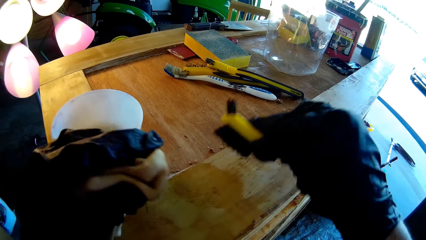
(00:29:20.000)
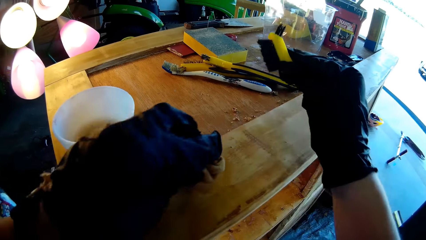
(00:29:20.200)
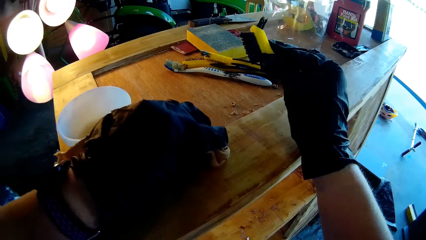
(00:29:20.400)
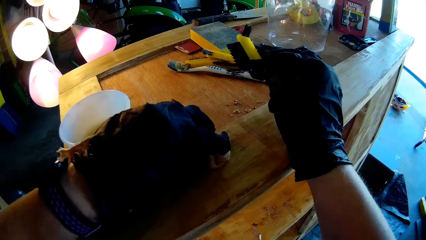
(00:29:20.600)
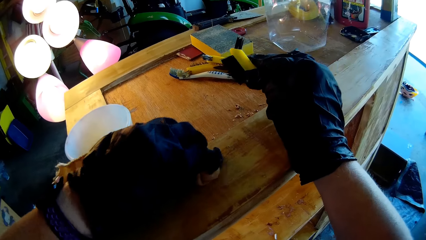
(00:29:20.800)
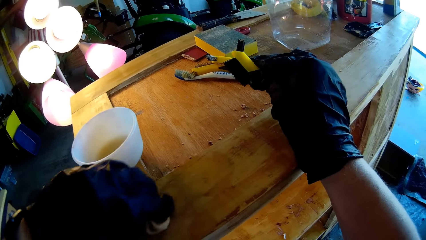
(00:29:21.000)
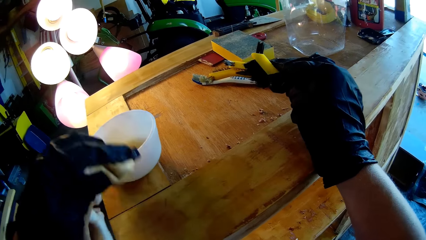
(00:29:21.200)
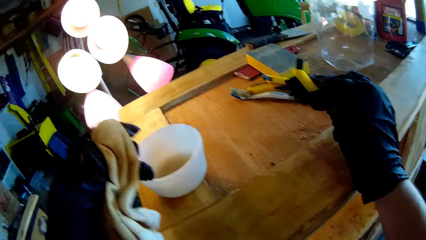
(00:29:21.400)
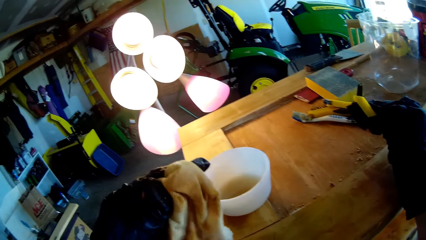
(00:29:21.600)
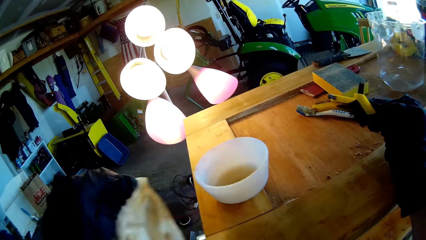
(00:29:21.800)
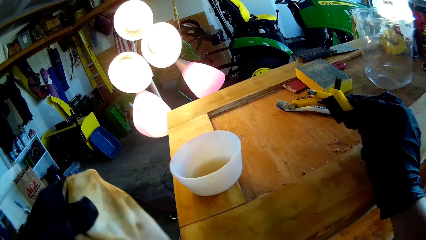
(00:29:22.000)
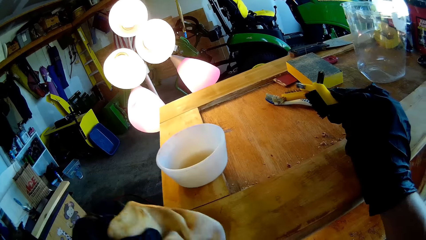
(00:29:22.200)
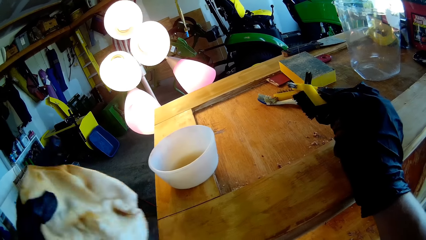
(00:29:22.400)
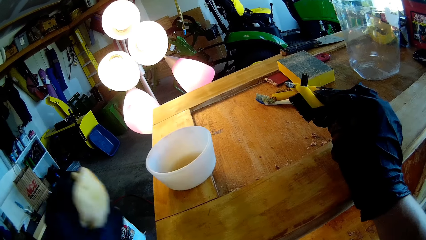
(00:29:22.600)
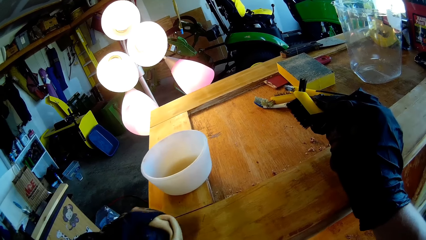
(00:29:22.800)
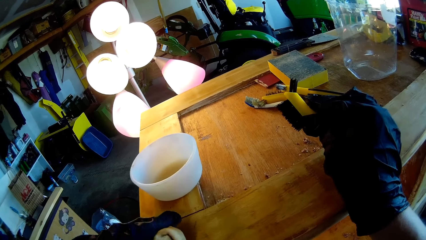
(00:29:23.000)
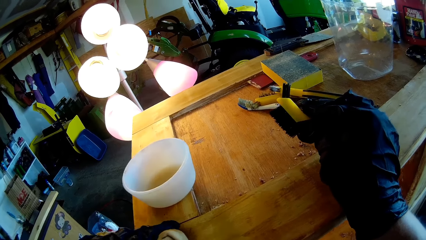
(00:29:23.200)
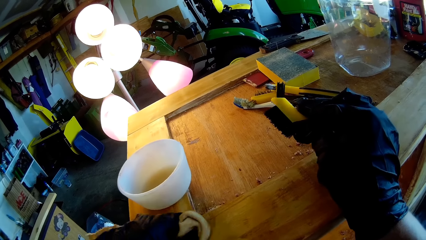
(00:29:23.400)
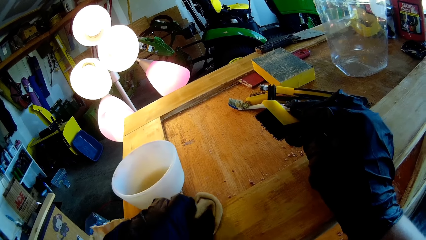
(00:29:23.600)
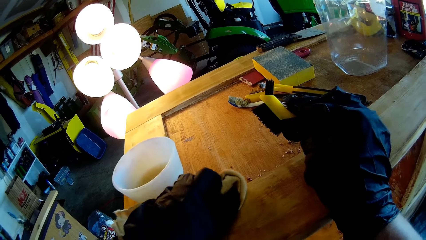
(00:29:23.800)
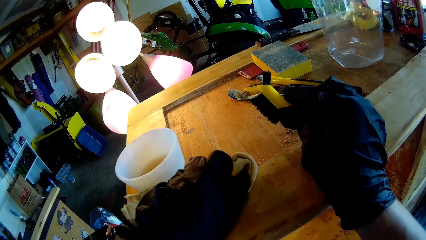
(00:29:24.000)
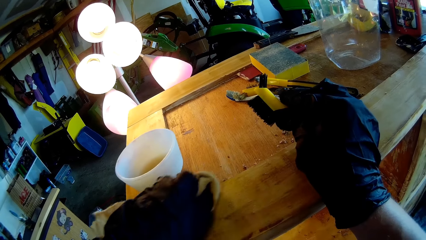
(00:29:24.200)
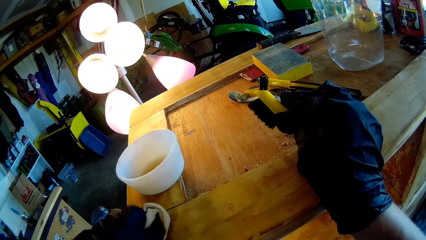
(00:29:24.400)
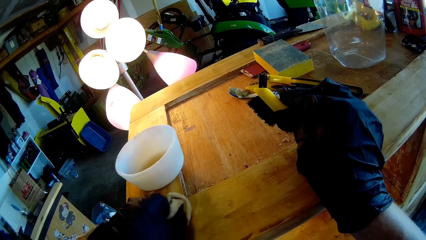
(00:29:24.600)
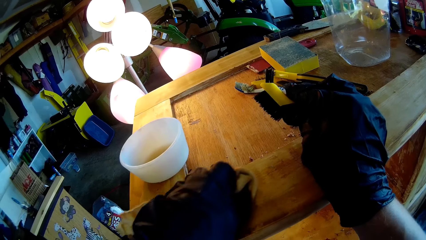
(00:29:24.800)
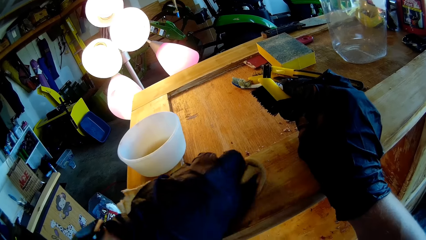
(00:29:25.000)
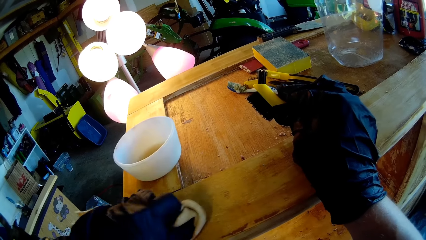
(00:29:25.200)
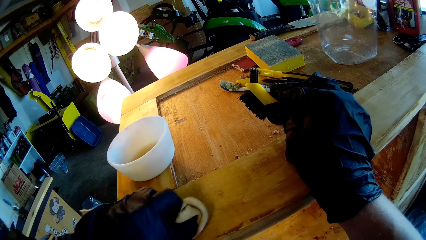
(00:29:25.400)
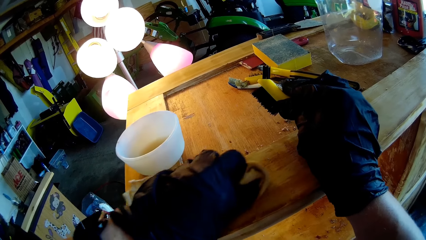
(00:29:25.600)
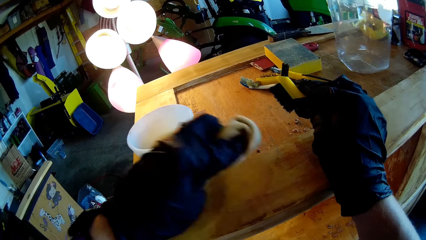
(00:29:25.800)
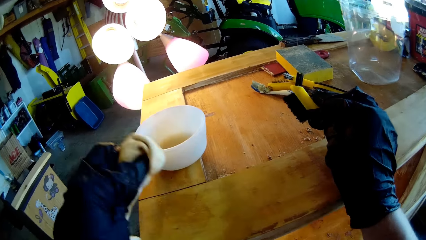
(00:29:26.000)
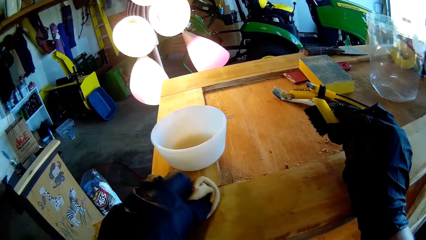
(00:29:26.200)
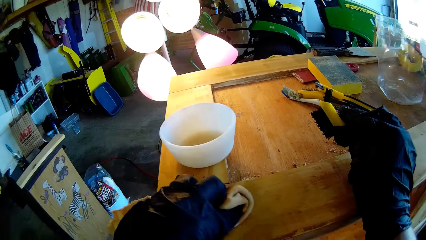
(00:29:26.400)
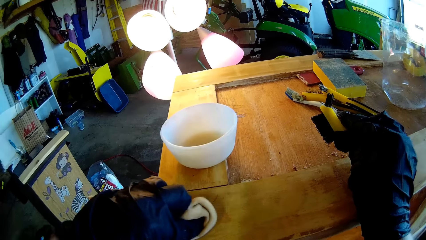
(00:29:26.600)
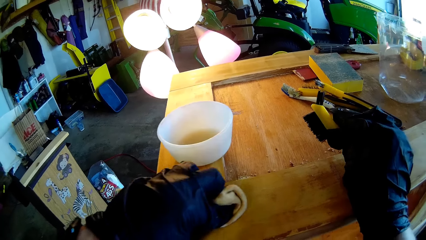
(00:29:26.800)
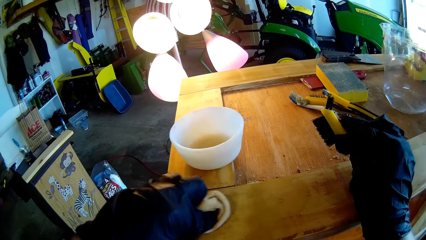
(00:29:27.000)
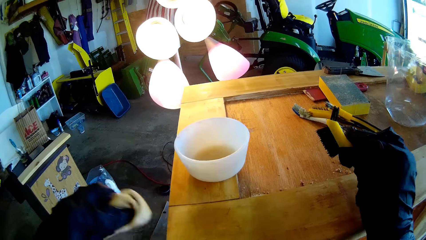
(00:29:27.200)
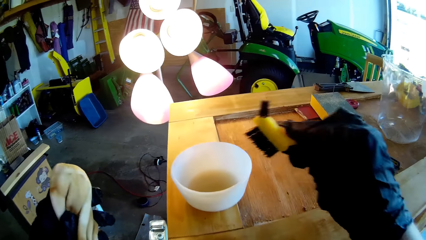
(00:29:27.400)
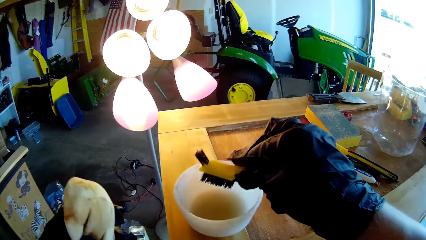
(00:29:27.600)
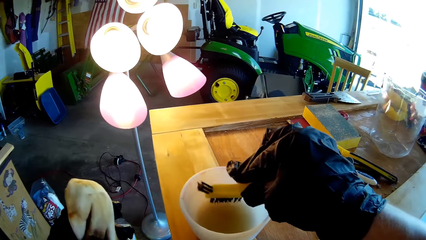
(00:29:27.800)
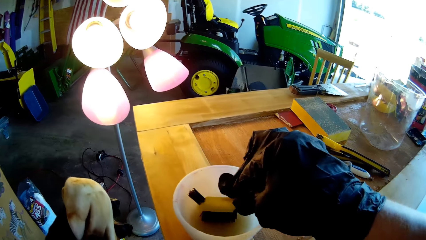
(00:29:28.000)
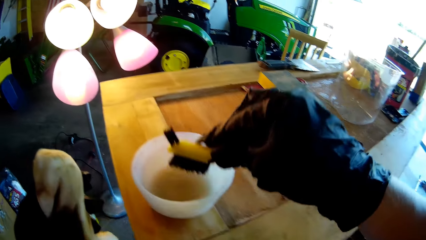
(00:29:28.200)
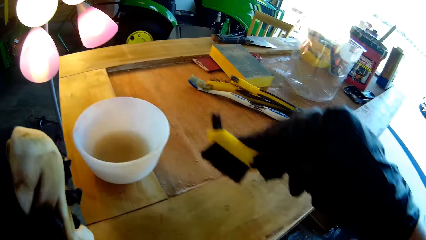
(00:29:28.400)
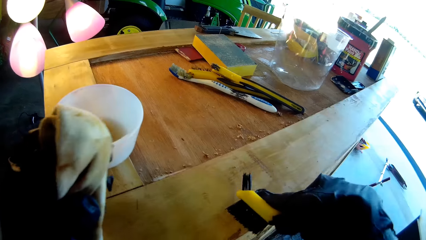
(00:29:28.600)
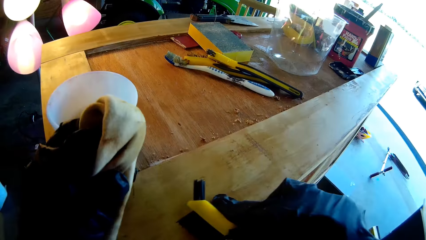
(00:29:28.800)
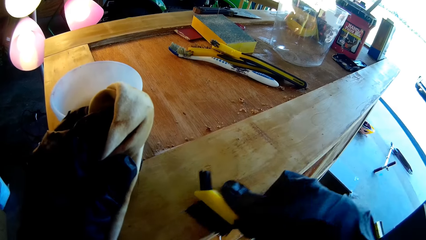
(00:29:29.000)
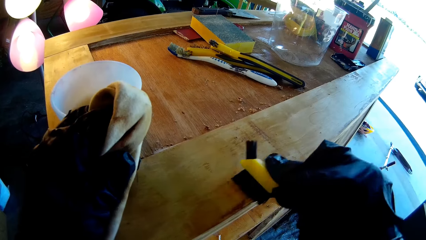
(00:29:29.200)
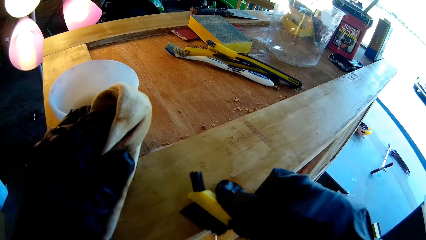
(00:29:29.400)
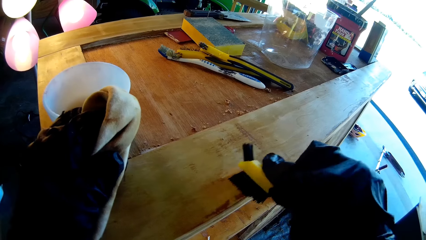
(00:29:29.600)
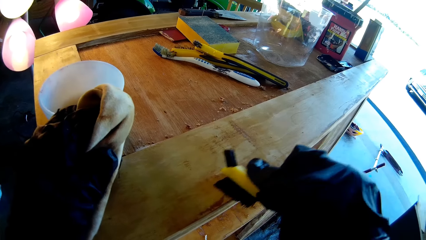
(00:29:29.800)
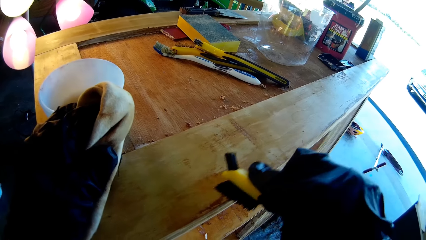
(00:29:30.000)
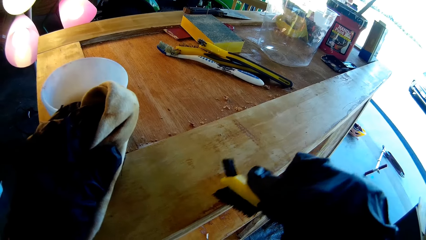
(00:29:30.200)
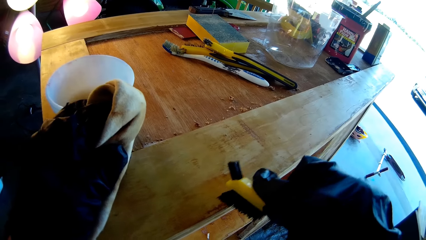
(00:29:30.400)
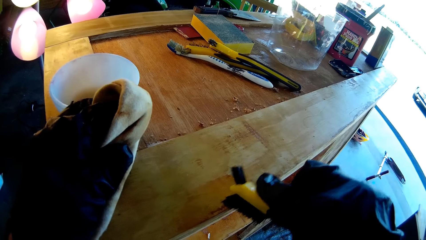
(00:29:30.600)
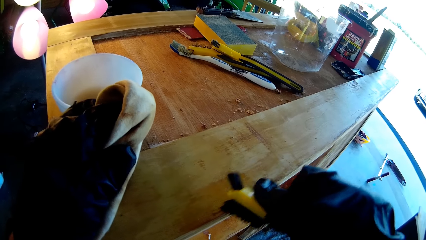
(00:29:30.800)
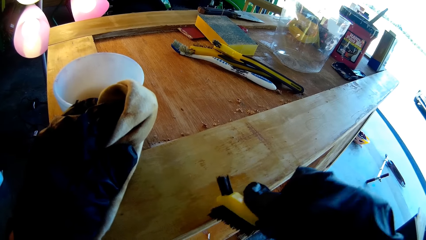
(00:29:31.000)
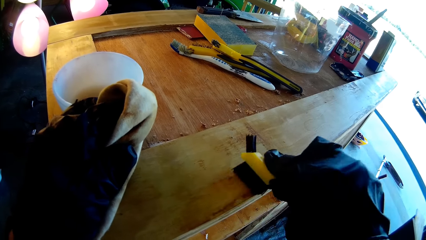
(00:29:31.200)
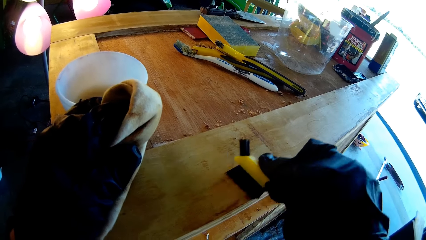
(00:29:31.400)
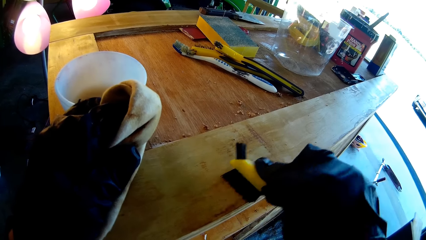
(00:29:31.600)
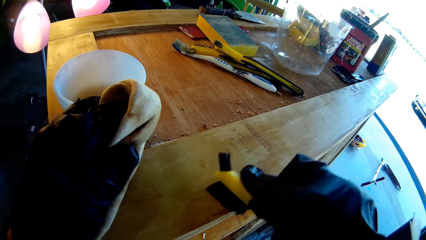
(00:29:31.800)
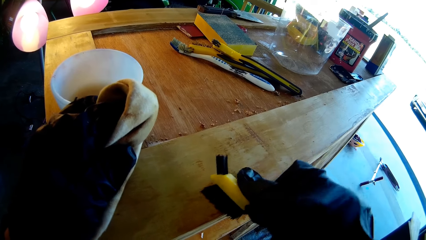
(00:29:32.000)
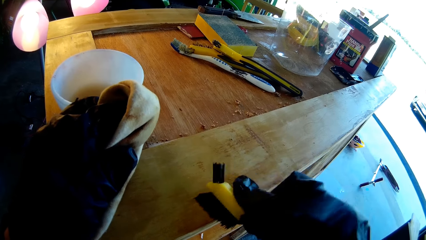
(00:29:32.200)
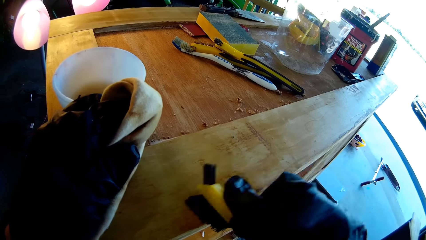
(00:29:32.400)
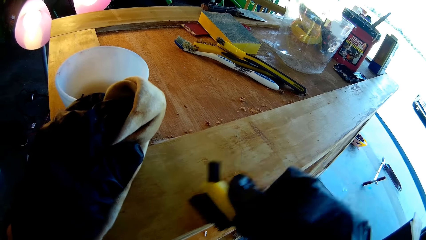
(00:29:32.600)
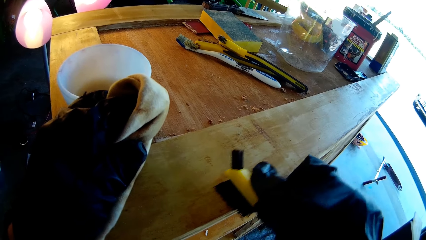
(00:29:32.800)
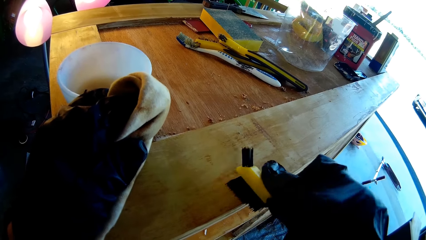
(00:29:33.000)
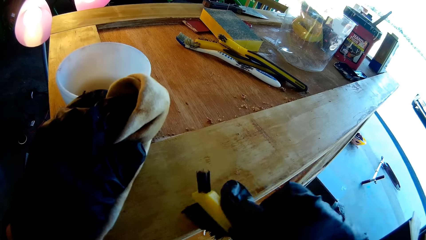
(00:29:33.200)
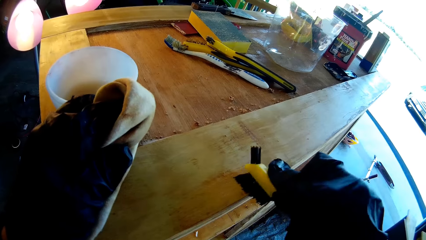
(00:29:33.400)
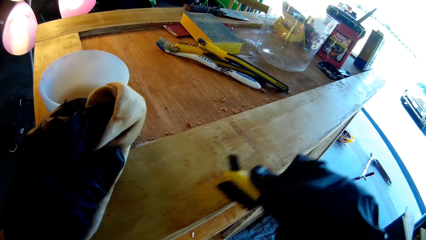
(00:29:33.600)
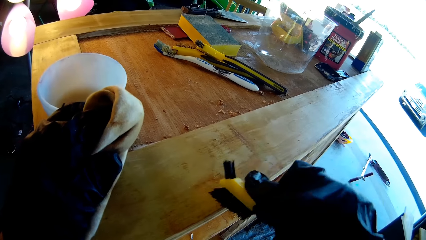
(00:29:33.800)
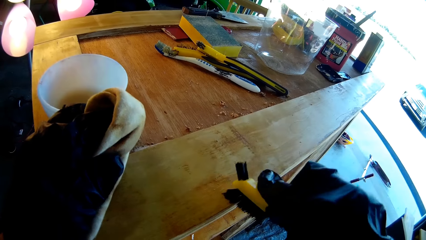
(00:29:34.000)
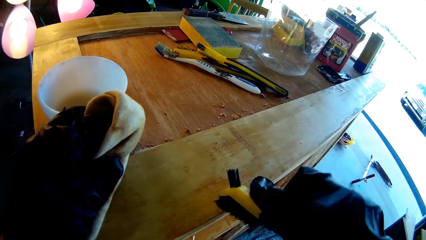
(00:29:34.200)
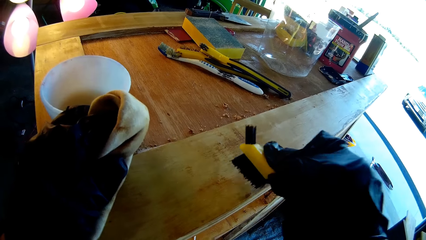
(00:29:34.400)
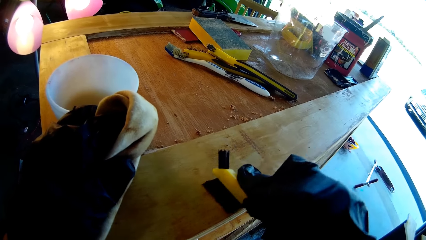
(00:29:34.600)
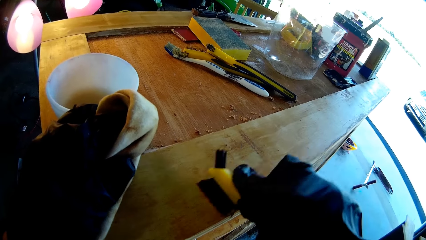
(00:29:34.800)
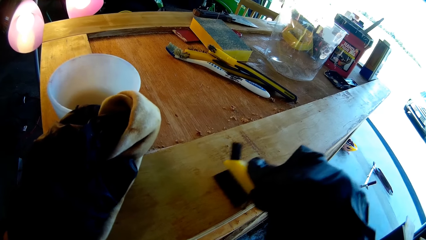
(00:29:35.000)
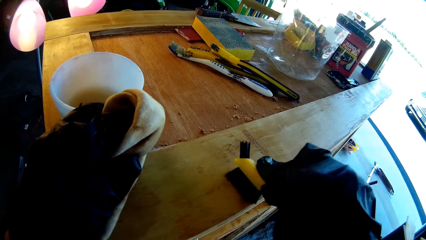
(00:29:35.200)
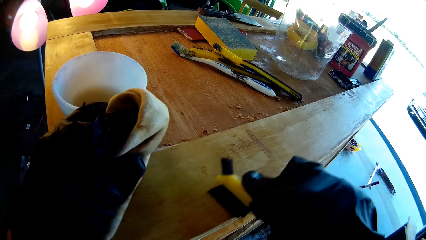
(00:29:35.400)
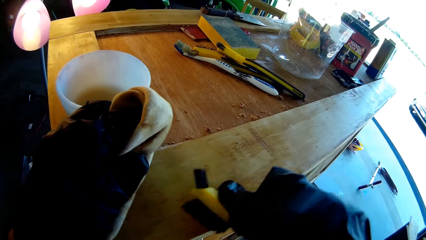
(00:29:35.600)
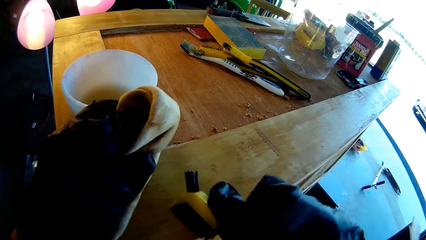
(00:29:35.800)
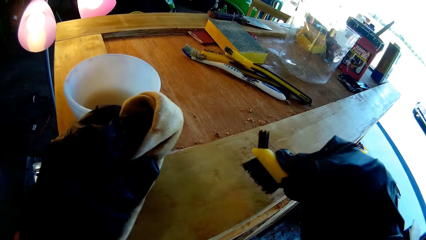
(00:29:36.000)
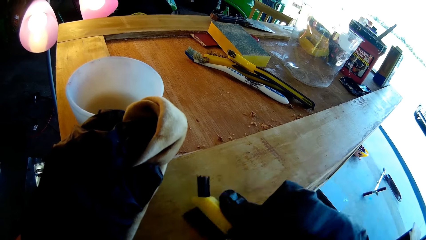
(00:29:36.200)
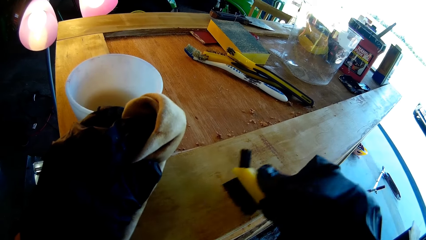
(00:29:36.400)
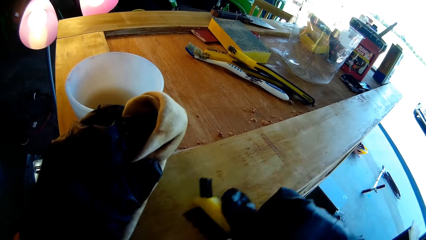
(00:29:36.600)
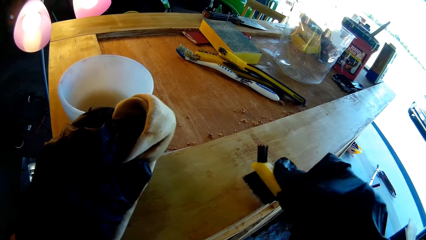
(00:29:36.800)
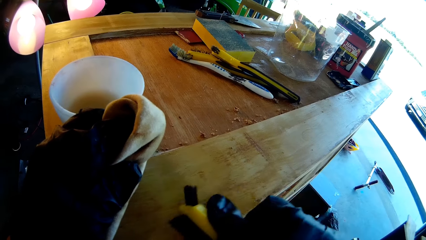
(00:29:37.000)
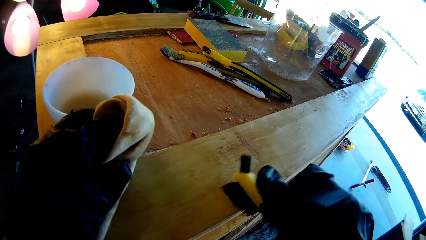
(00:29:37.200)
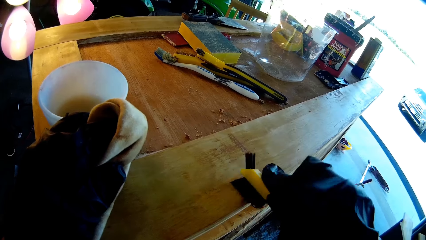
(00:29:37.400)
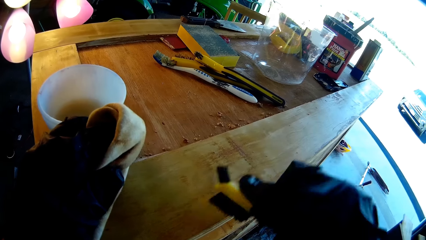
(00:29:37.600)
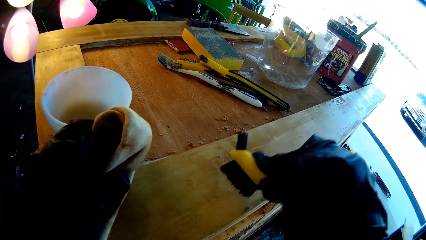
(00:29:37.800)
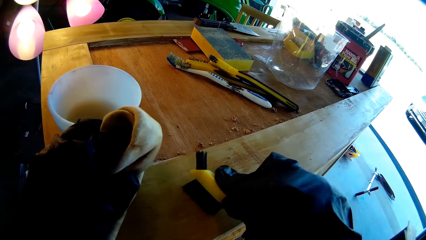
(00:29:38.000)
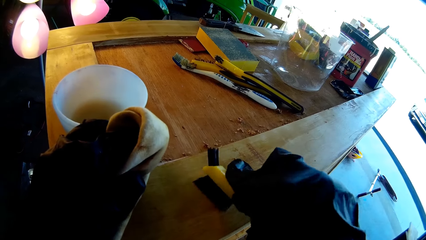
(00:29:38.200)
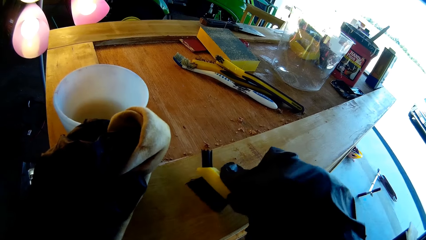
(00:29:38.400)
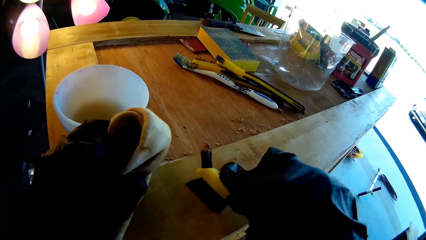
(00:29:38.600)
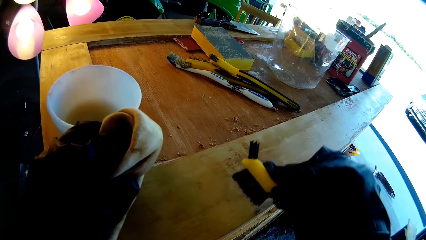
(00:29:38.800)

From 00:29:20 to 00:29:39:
The camera wearer wipes the wood with the cloth towel. They dip the painting brush into a bowl of paint. They brush the wood.
